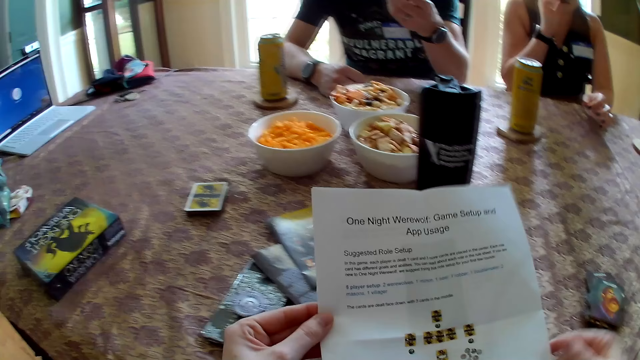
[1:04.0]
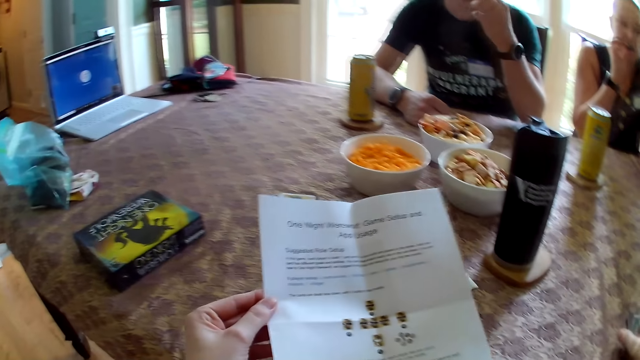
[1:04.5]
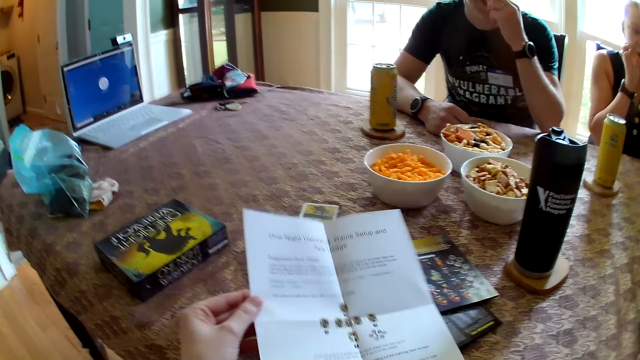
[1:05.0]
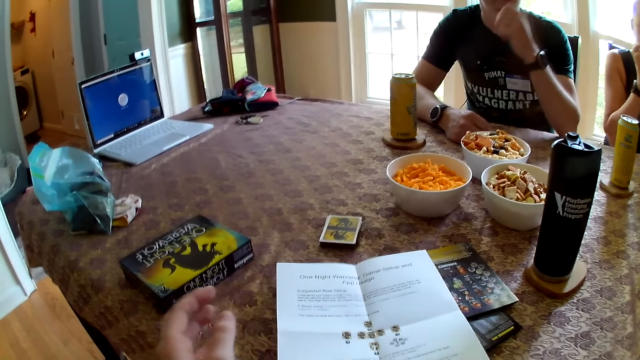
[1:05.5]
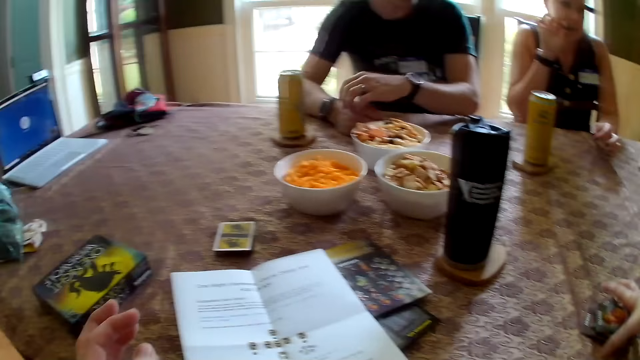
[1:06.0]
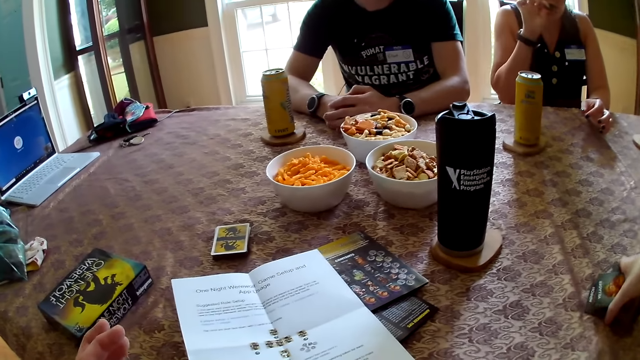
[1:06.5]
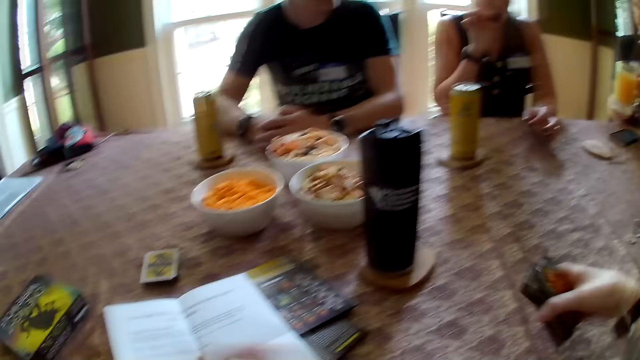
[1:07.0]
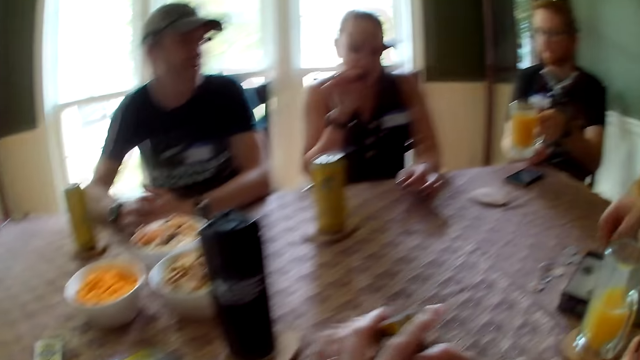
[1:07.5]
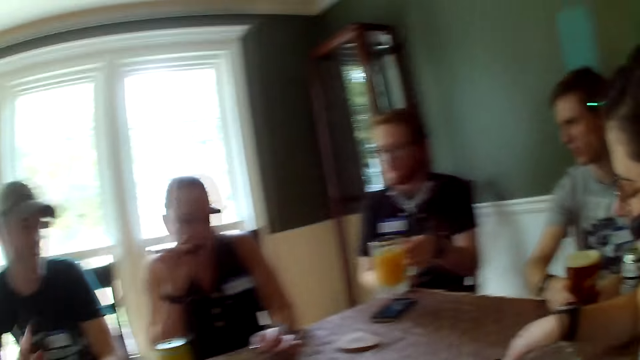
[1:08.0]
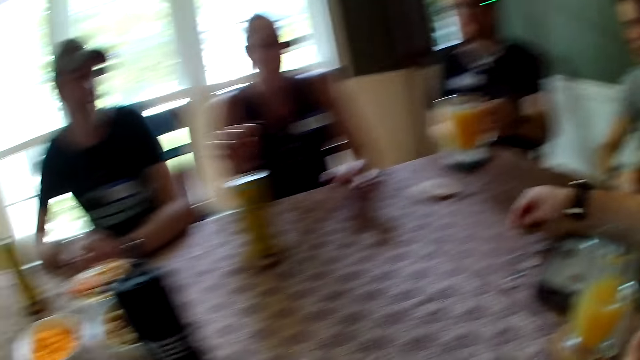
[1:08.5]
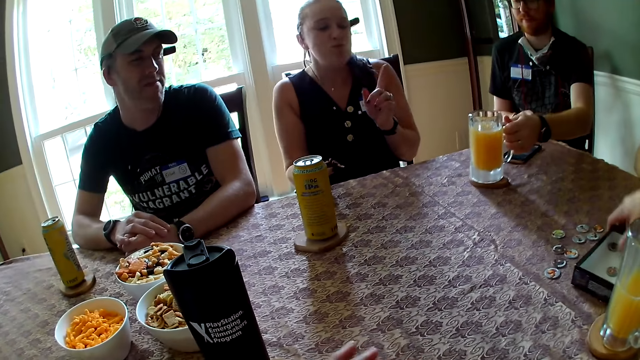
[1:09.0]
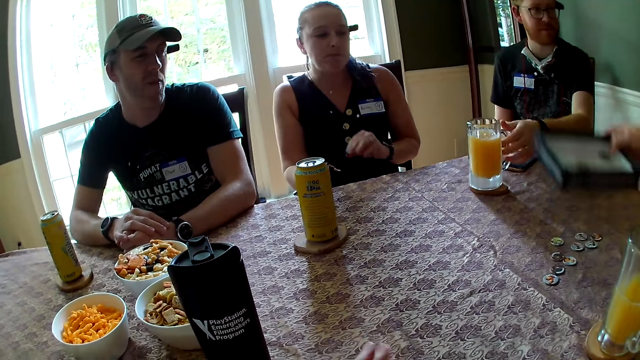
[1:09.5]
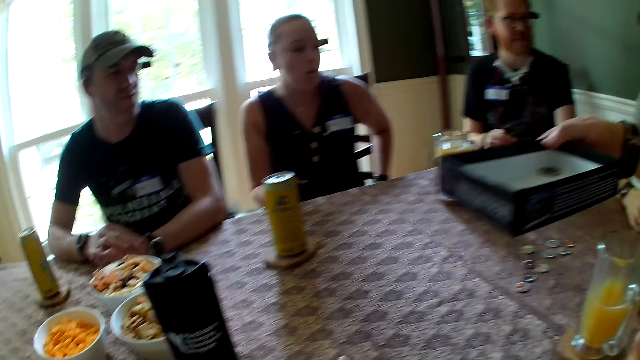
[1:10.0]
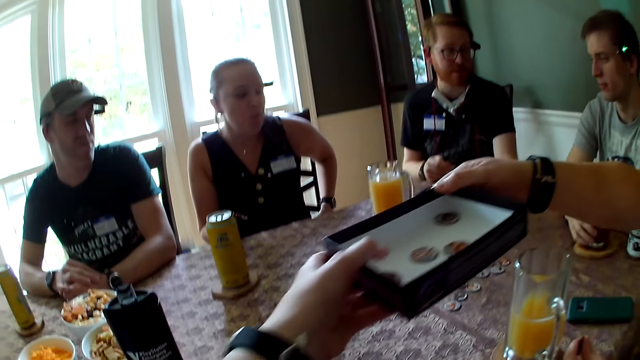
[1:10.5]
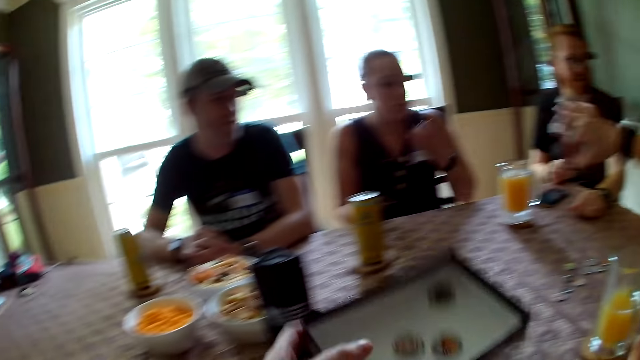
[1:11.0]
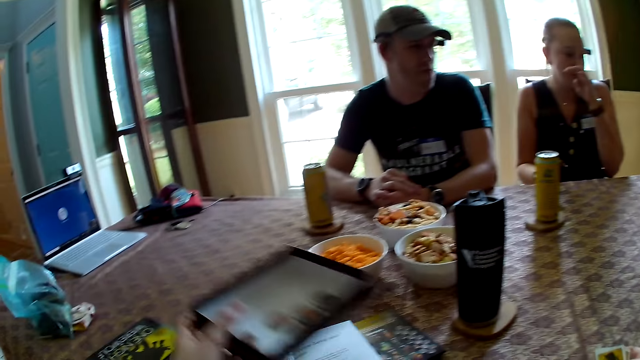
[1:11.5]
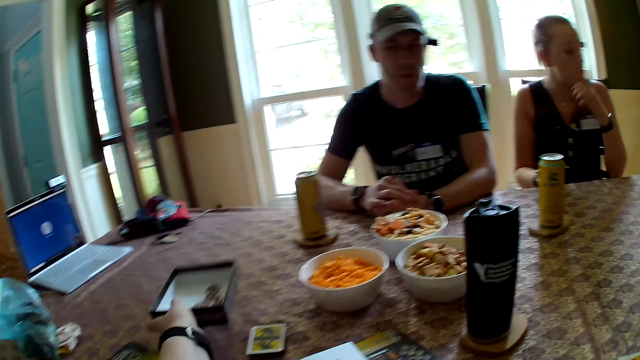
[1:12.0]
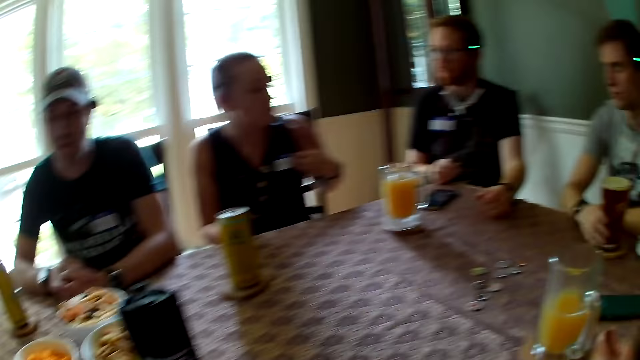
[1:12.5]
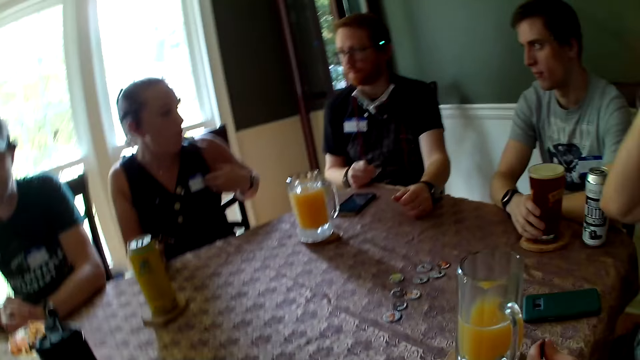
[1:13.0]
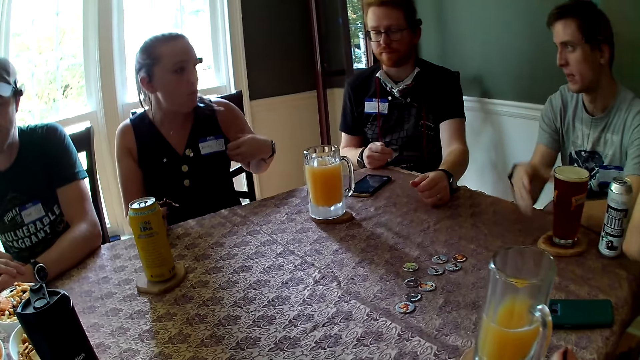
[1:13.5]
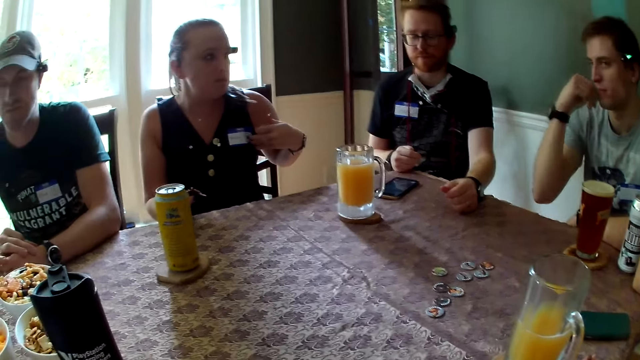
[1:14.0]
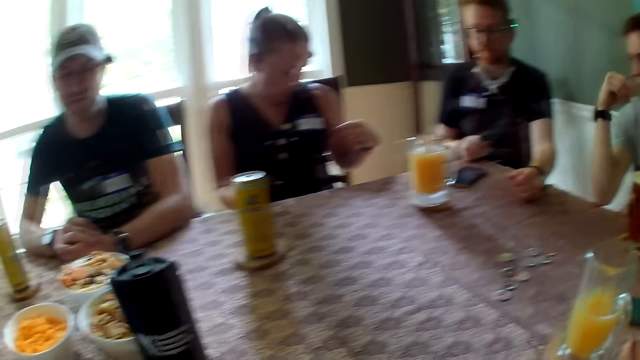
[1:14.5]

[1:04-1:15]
The woman puts the meat in her right hand into her mouth. The man puts the biscuit in his left hand into his mouth. The camera wearer holds the cards on the table with her left hand. She drops the paper on the table with her left hand. She picks up the cards from the table with her right hand and holds the cards with her two hands. Another woman takes a token from the box of tokens with her right hand. A third woman places the token on the table with her right hand. Another man places the glass of juice on the coaster on the table. The second woman picks the box of tokens from the table with her right hand. A third man gives the camera wearer a box. The camera wearer collects the box of tokens from the third woman with her left hand. She places the box of tokens on the table with her left hand.

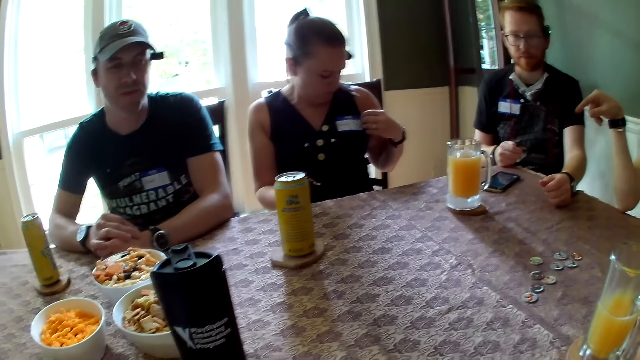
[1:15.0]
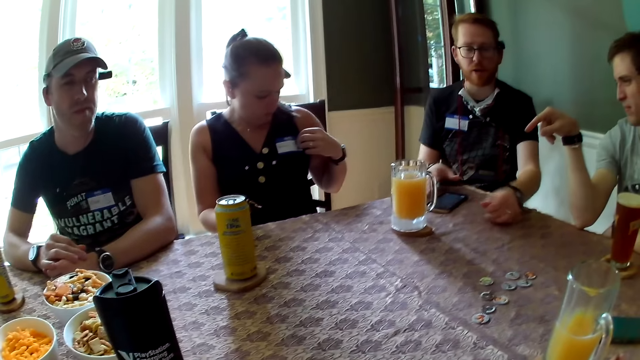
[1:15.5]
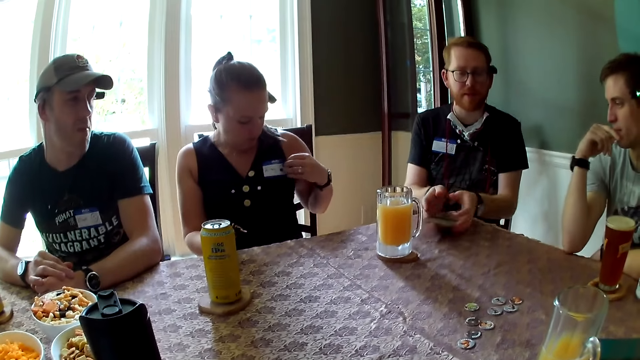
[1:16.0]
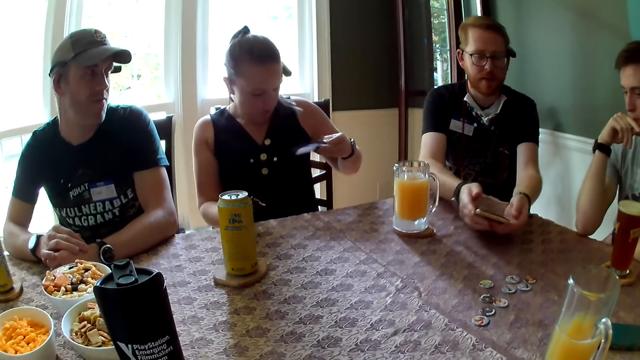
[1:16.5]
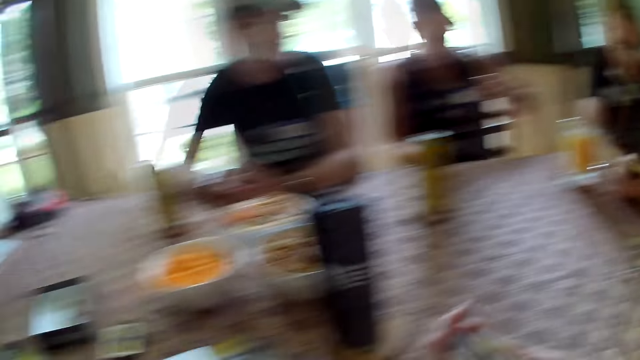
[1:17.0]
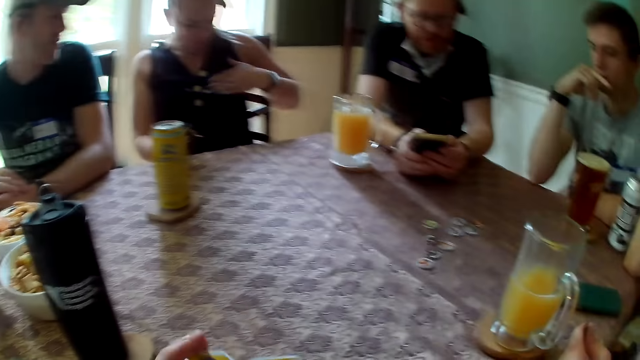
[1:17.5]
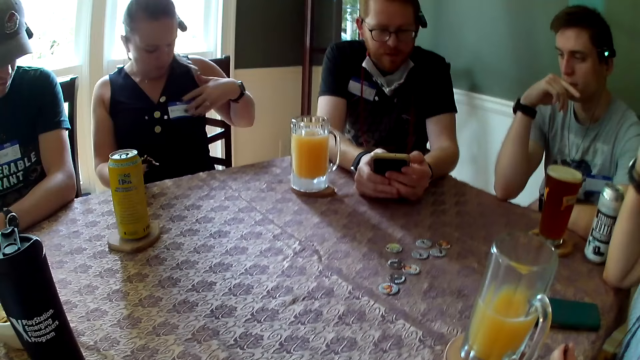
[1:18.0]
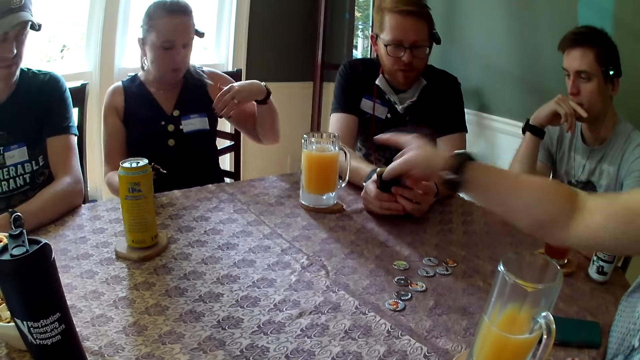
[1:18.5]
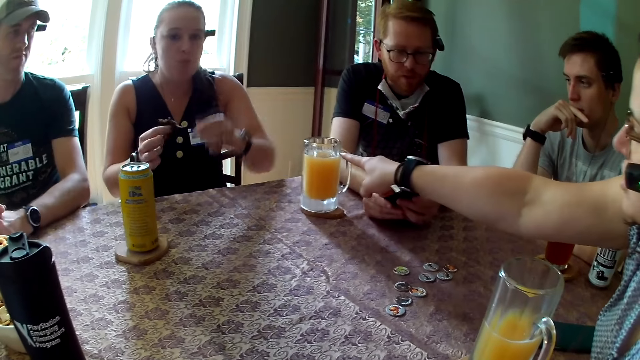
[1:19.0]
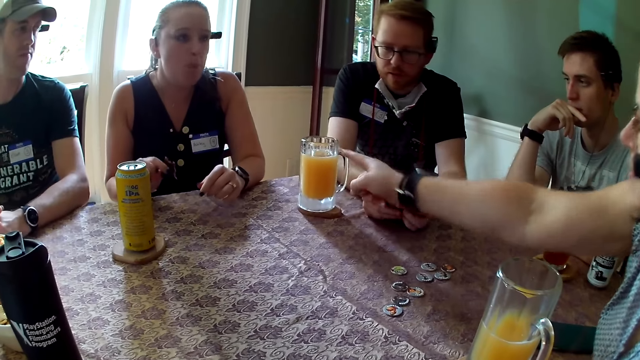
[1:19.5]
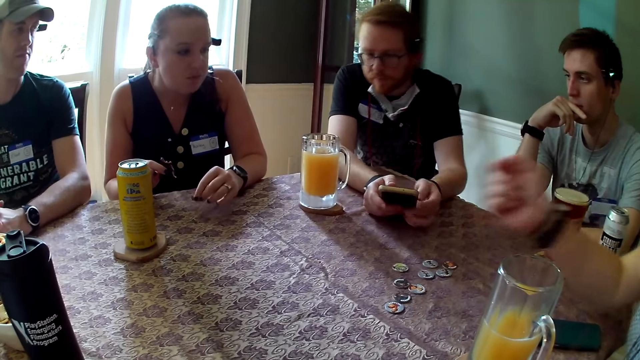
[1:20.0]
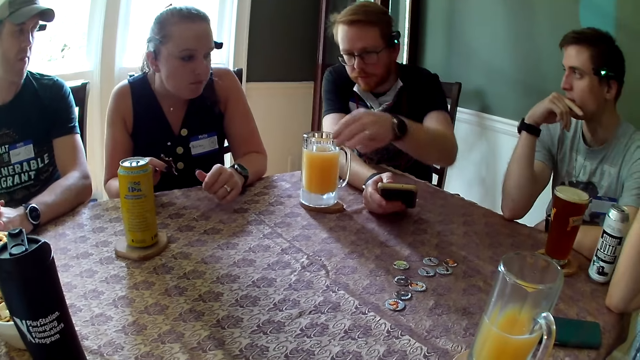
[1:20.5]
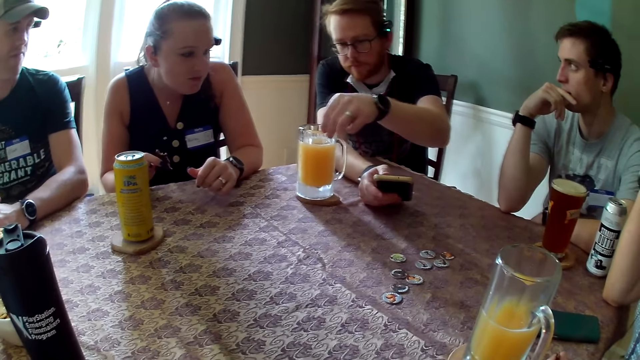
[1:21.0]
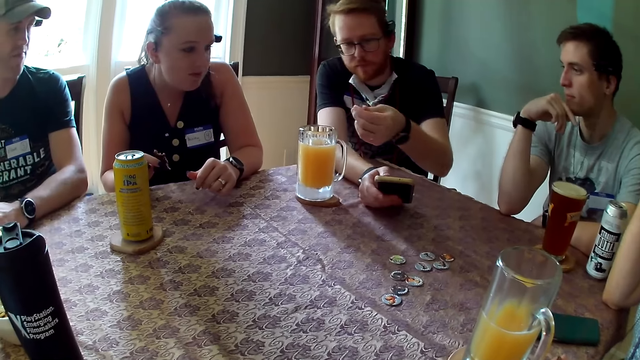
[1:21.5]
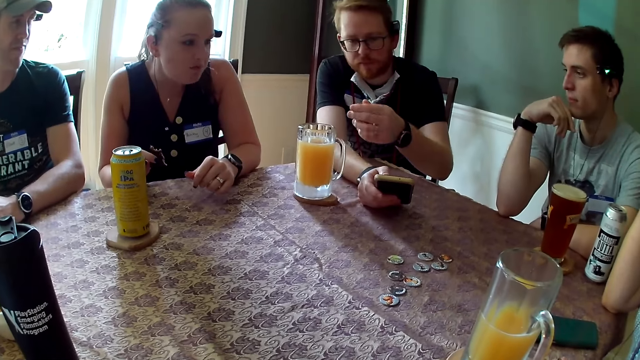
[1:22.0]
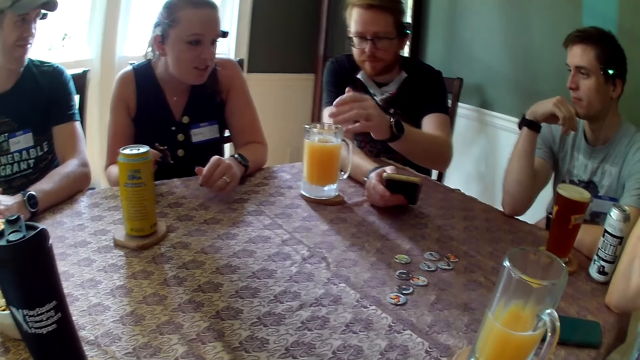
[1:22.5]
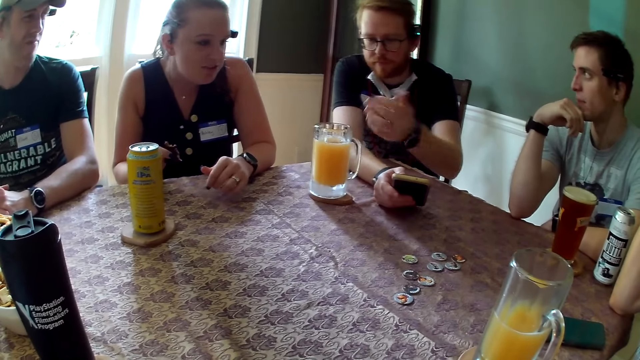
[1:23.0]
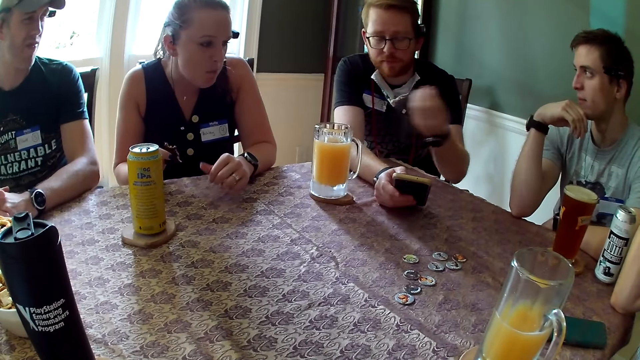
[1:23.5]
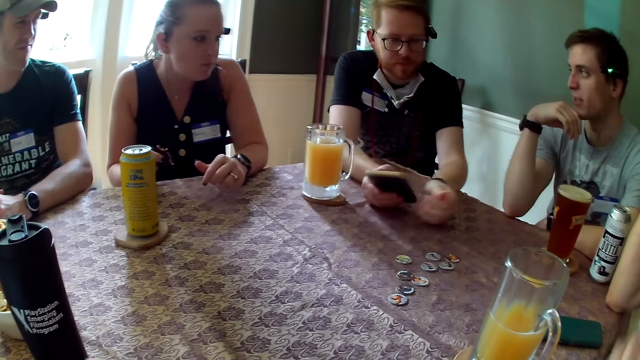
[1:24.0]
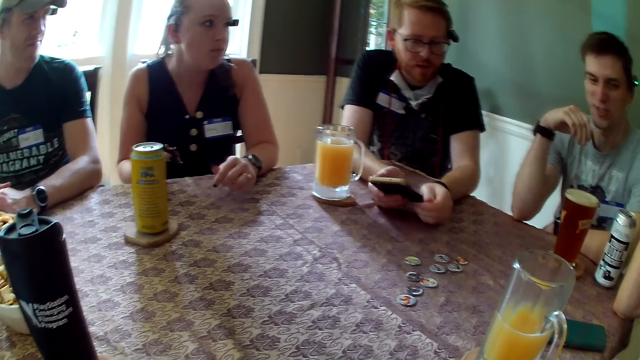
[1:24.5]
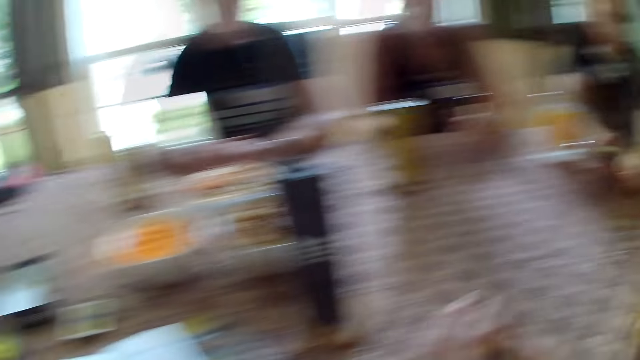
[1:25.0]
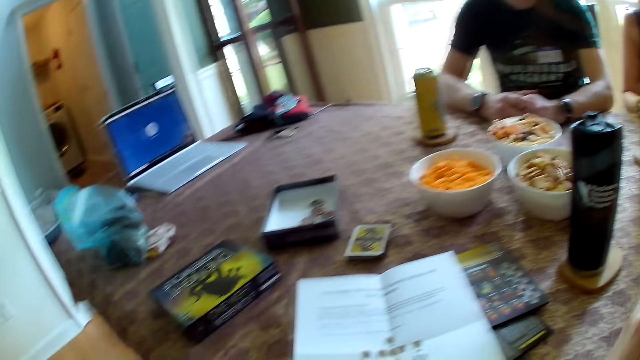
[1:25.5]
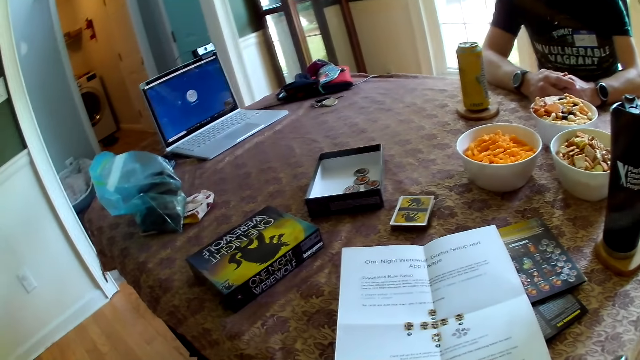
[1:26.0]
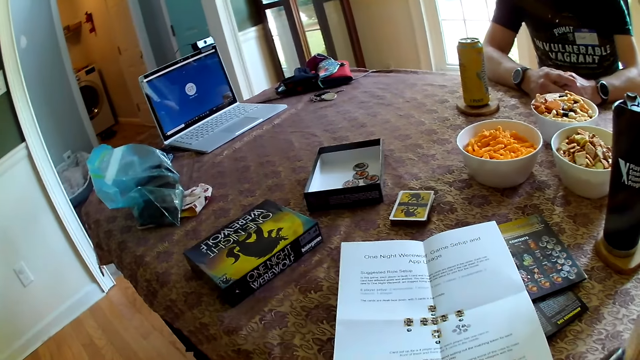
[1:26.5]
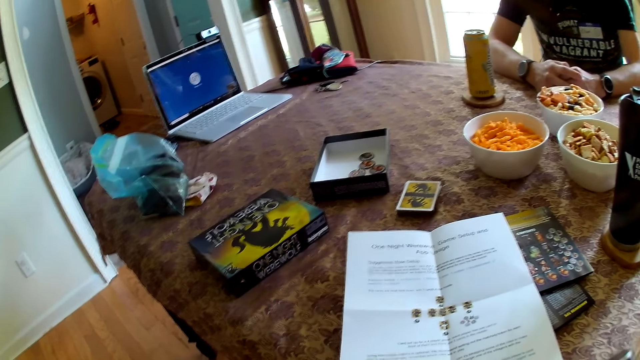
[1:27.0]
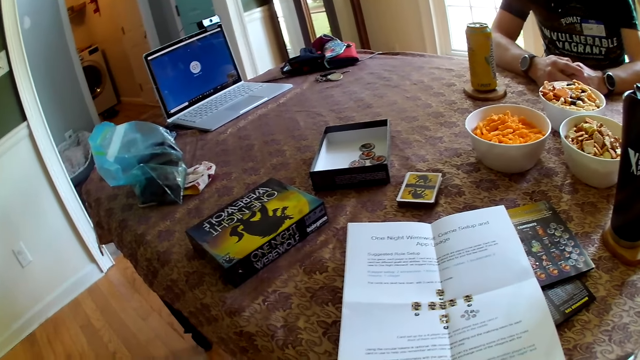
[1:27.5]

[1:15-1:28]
The man picks up the phone on the table with his two hands. The man operates the phone in his two hands. The man wipes the edges of the glass cup with his left hand.
